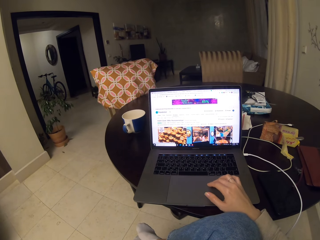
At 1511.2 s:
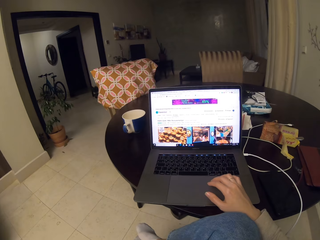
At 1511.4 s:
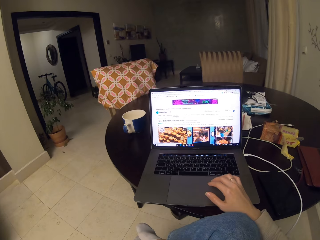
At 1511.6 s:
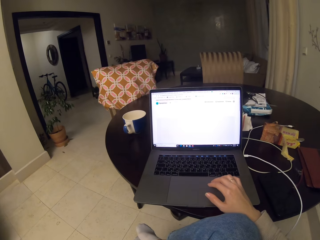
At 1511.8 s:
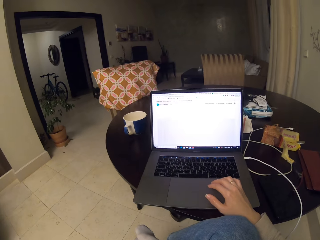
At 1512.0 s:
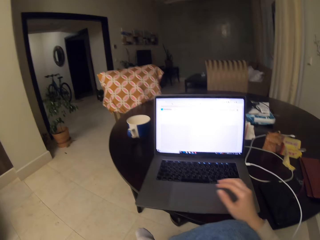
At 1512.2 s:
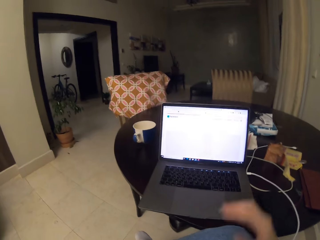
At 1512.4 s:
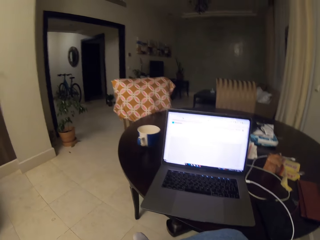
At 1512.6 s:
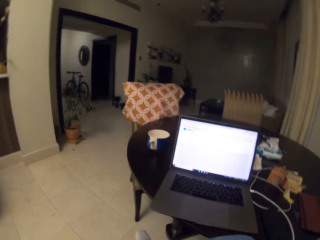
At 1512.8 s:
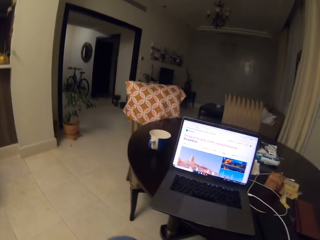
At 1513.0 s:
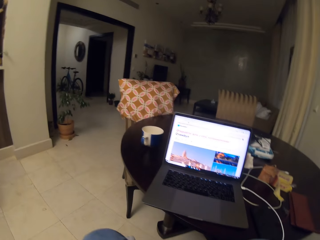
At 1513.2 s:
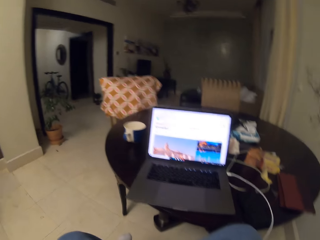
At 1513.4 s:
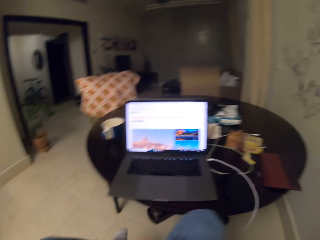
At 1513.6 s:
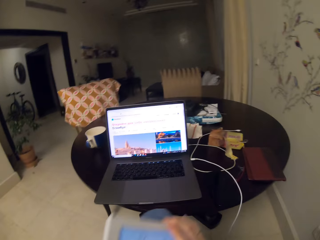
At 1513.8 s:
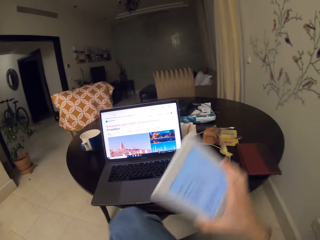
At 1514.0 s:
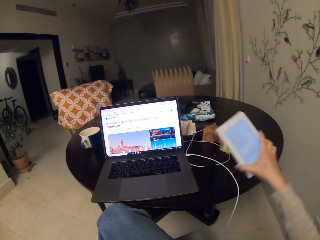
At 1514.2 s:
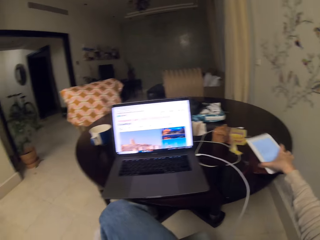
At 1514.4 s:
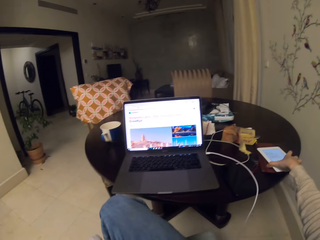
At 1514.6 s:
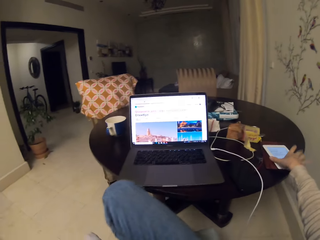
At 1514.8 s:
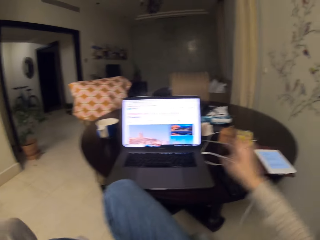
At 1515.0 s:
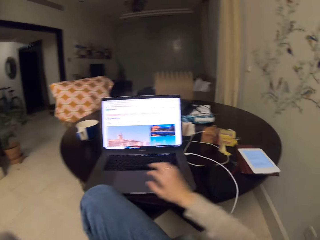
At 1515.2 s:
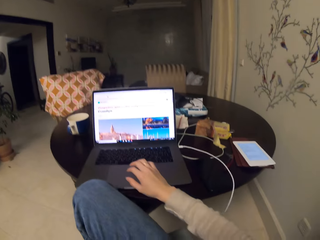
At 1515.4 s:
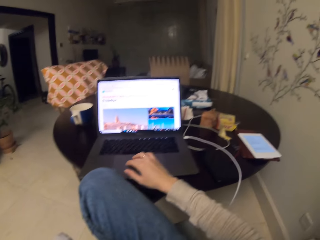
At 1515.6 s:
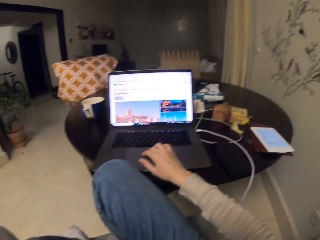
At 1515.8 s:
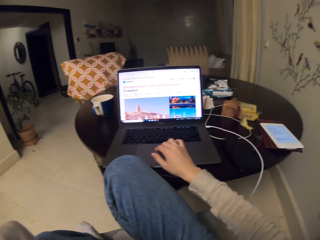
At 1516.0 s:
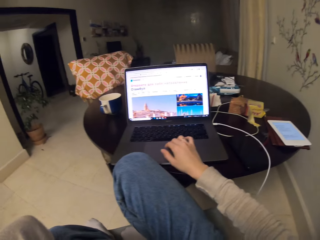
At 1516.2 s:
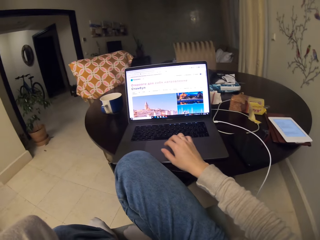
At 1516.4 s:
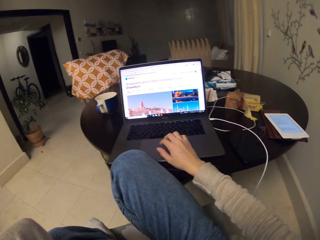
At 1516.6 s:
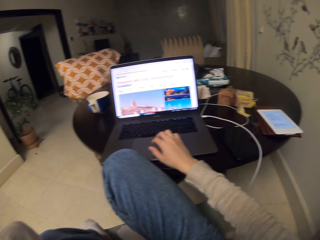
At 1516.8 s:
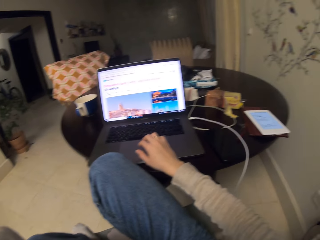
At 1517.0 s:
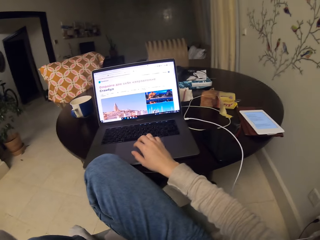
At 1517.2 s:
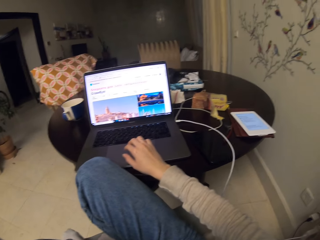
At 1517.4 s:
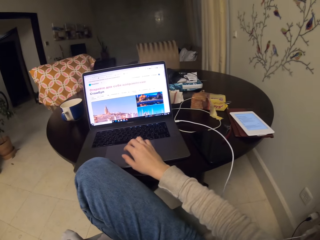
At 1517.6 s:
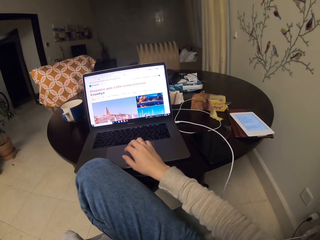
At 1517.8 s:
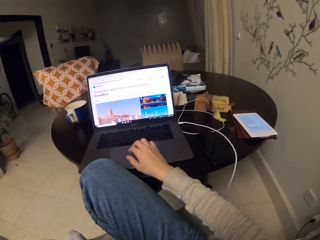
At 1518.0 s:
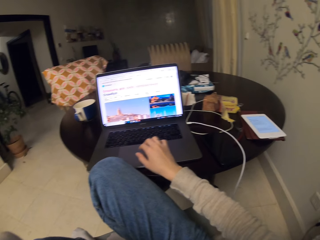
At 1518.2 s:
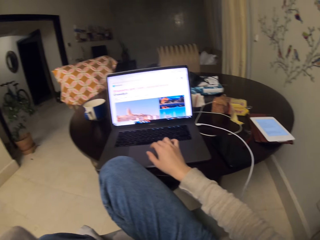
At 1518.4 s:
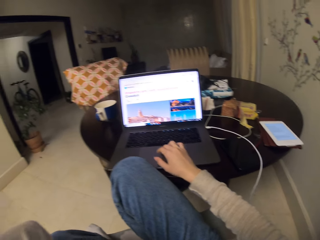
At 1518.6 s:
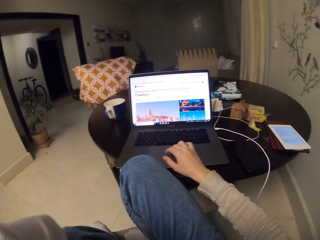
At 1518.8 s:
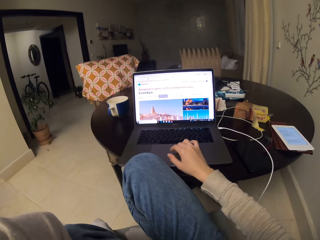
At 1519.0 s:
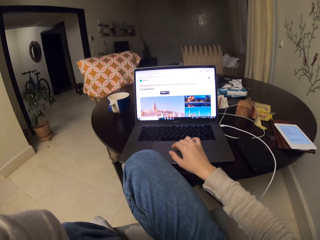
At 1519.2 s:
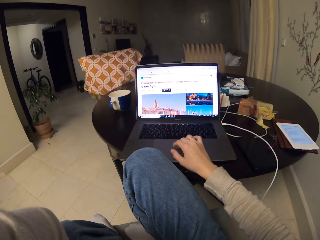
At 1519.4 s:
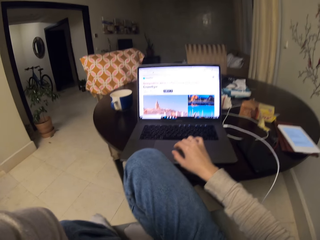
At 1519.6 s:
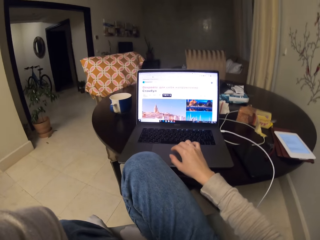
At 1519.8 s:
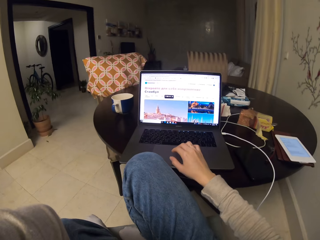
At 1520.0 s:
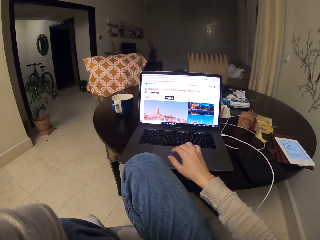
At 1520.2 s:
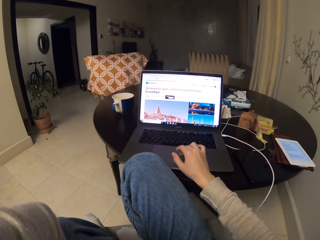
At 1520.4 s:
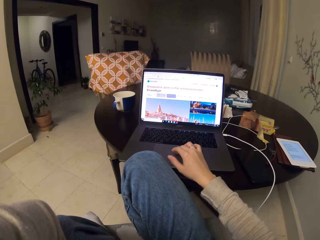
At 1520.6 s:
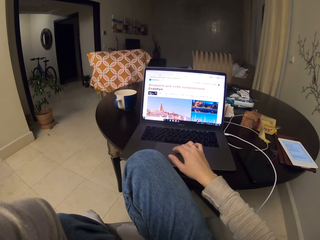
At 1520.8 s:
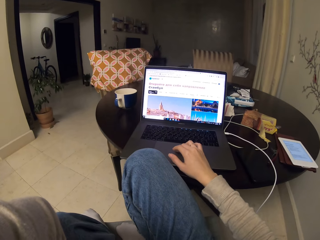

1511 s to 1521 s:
The camera wearer reads and scrolls. They pick up the tablet. They place the tablet on the table. They use the laptop.

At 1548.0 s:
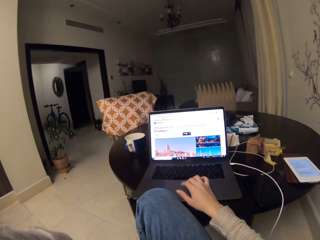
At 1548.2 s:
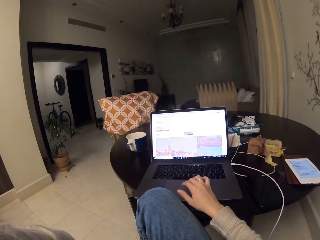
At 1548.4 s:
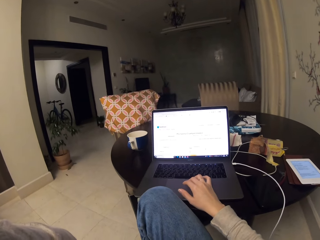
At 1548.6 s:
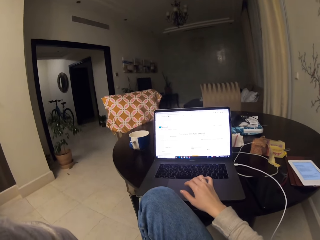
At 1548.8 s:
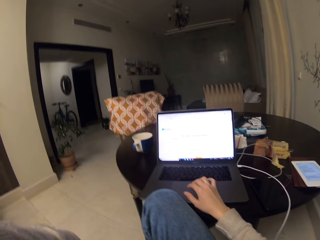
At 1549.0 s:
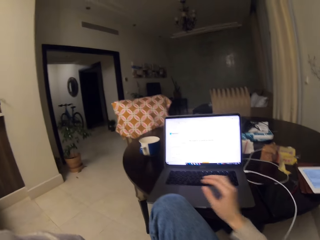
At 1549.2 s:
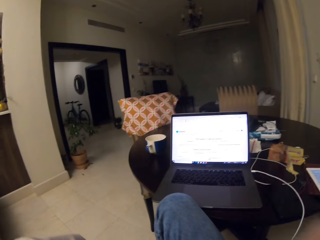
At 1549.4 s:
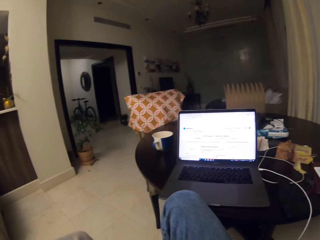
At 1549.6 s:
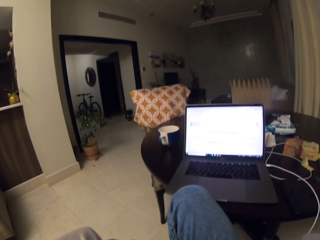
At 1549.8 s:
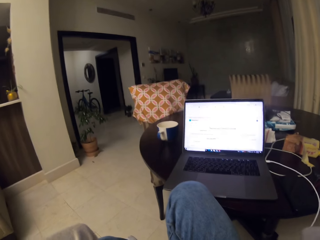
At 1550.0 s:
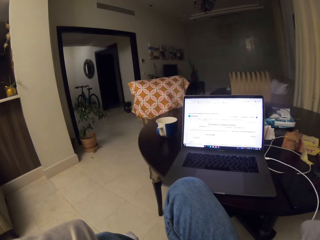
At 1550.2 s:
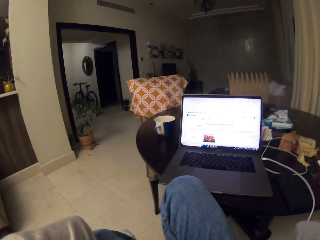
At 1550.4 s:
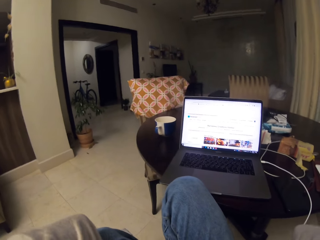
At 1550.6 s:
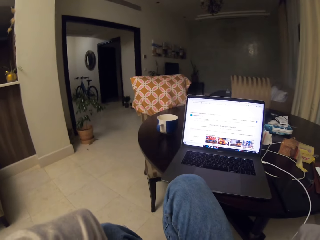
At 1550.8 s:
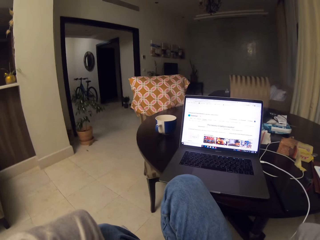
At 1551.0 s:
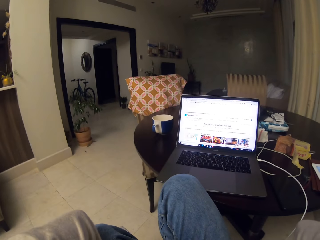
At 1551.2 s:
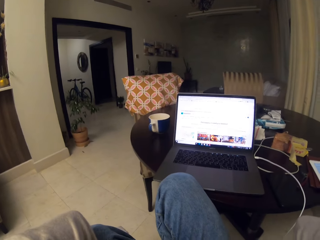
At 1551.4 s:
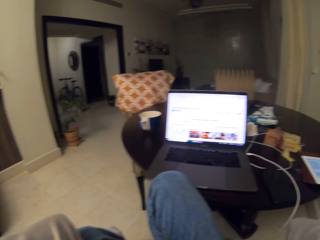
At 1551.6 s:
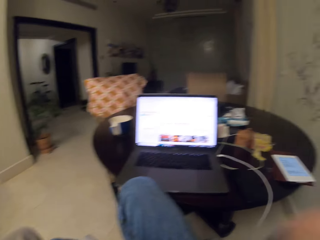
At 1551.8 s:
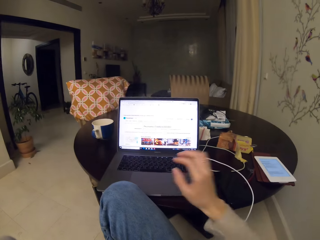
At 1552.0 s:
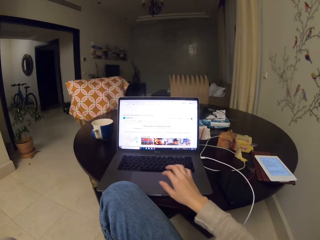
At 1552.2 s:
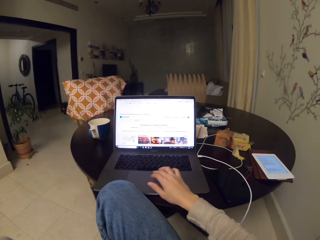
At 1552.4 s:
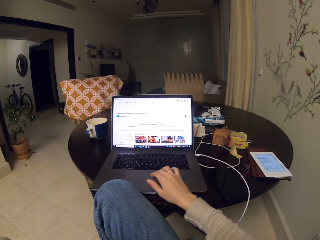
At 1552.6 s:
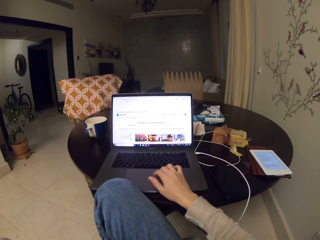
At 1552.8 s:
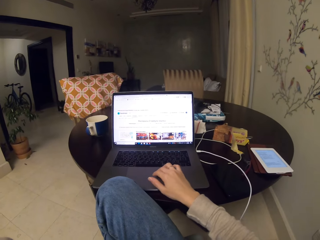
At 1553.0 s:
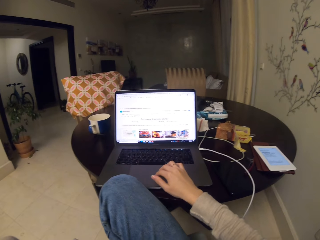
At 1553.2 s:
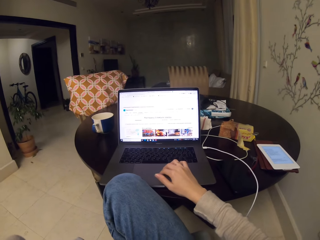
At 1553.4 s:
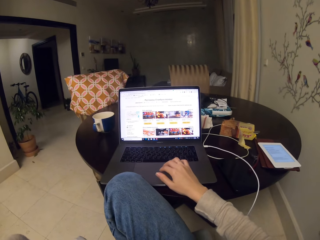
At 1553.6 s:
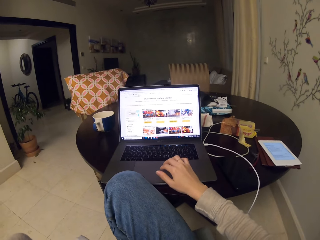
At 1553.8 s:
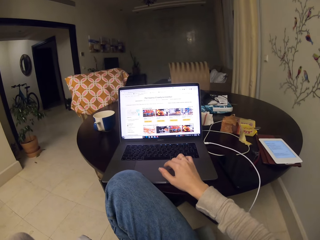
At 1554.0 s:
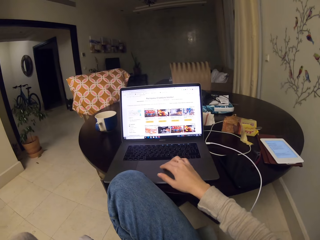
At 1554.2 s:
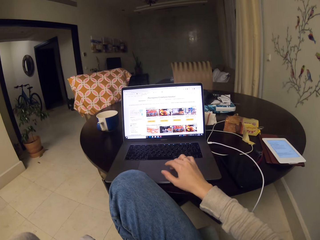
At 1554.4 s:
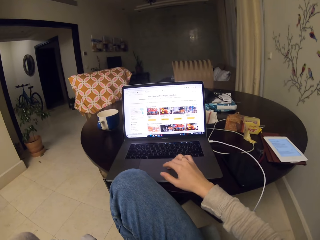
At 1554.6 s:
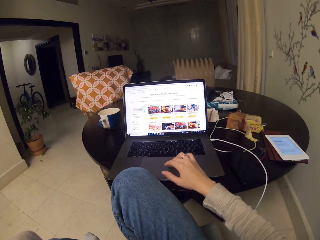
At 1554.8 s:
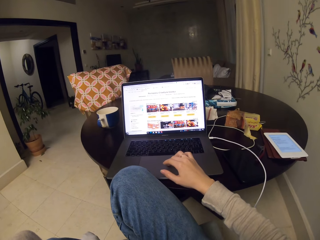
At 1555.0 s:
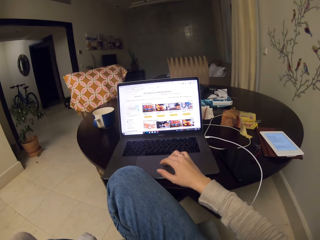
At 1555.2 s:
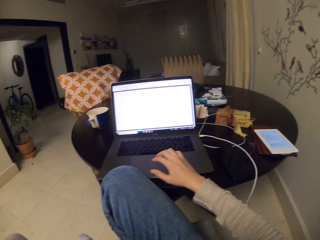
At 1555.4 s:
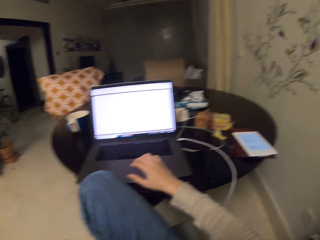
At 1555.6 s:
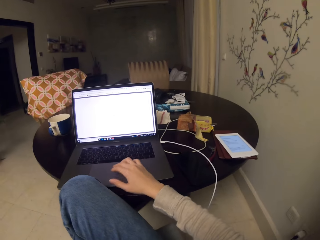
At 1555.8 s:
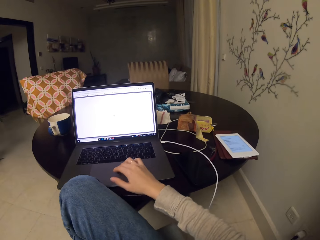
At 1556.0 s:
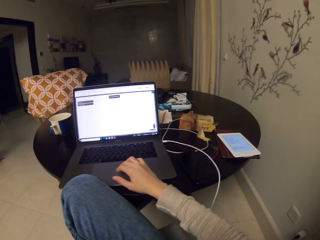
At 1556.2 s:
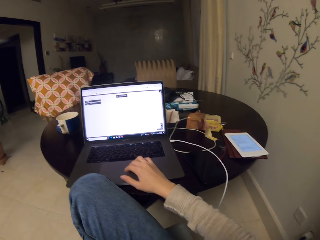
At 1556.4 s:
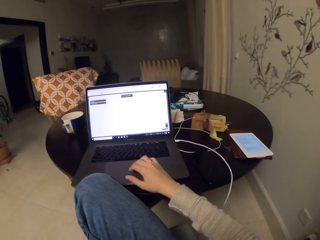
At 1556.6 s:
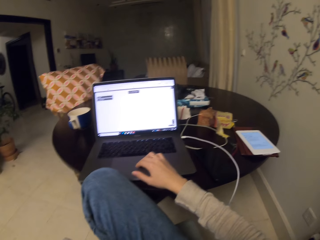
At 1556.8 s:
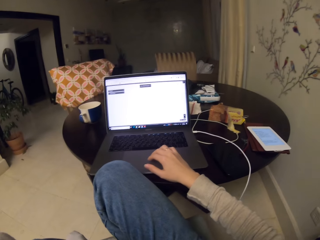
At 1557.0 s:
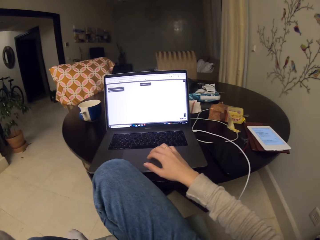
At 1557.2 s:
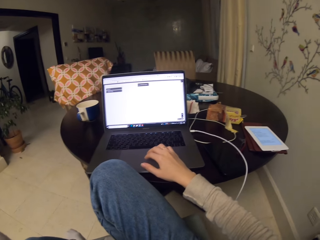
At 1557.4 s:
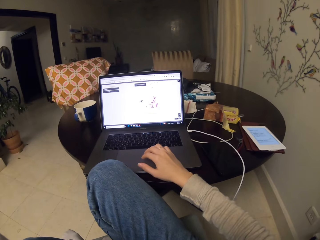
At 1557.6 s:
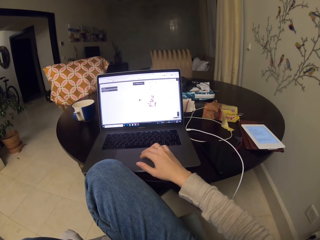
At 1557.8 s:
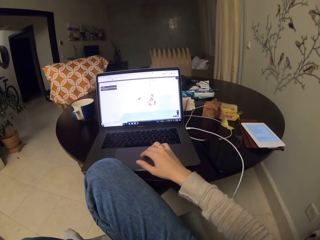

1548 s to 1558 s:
The camera wearer scrolls. They lift a hand. They use the laptop.

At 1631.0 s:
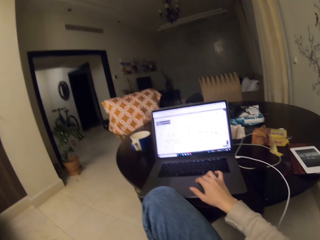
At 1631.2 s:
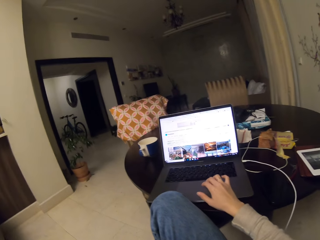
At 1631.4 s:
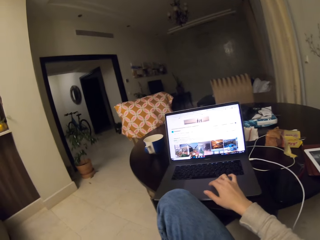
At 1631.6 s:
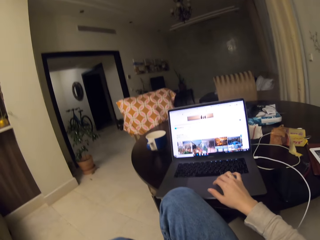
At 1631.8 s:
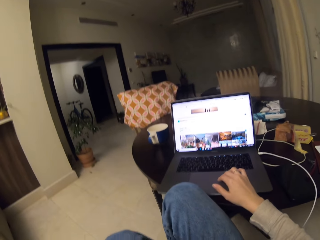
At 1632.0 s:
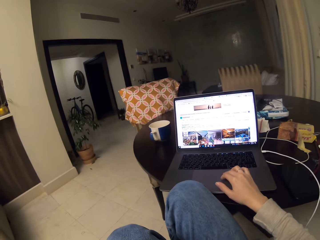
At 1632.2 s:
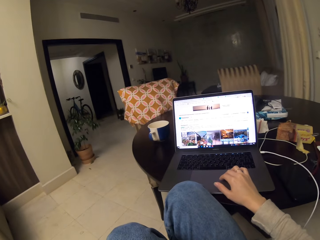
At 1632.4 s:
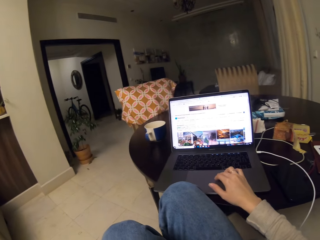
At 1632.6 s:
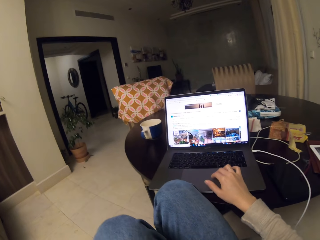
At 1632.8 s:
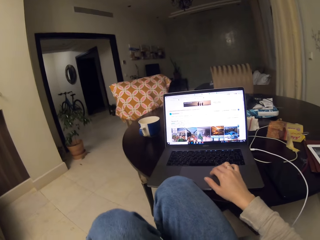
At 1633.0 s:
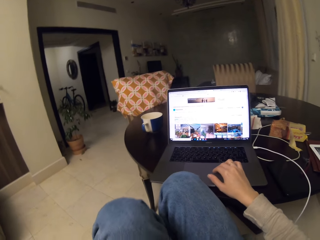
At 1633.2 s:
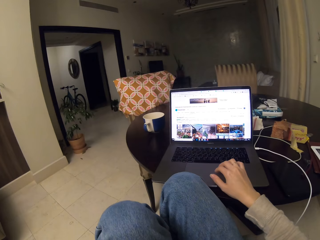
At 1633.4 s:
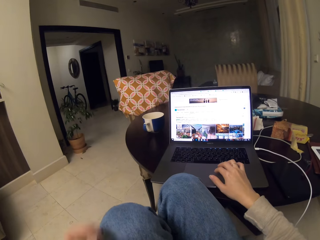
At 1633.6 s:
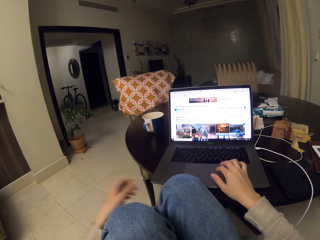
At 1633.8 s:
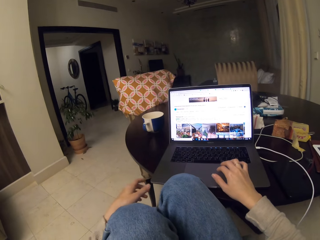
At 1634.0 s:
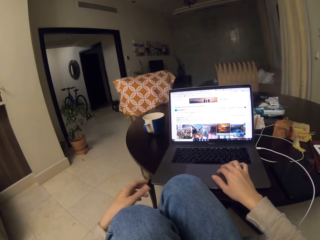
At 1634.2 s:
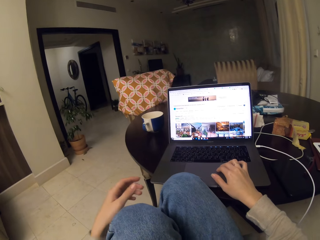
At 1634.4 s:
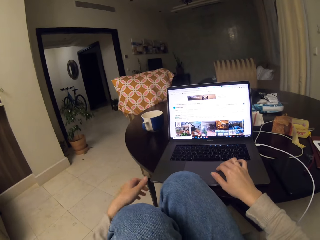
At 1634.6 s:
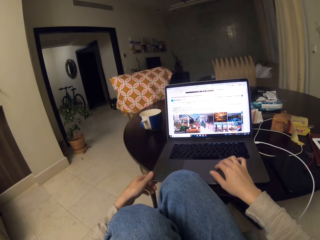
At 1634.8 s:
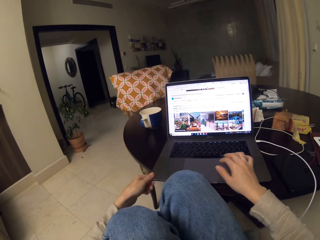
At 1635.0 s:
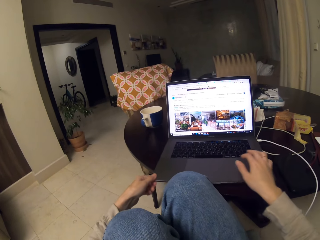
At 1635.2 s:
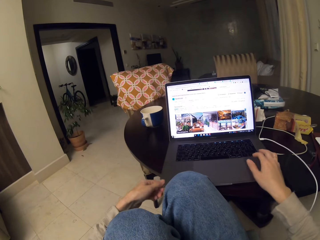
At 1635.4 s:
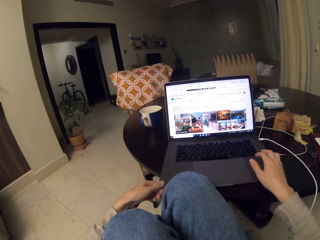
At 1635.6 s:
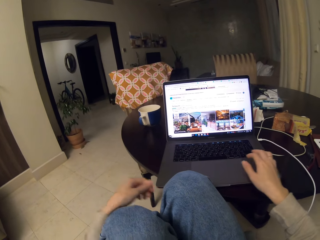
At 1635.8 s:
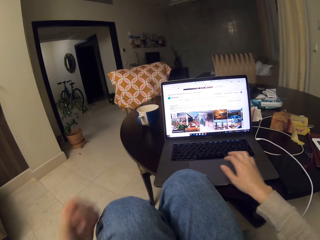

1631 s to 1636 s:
The camera wearer reads and scrolls. They scroll through the laptop.
